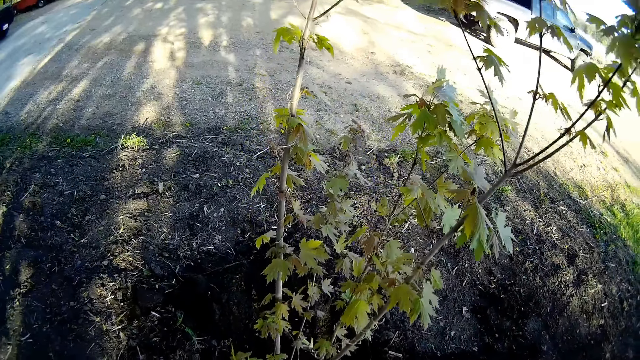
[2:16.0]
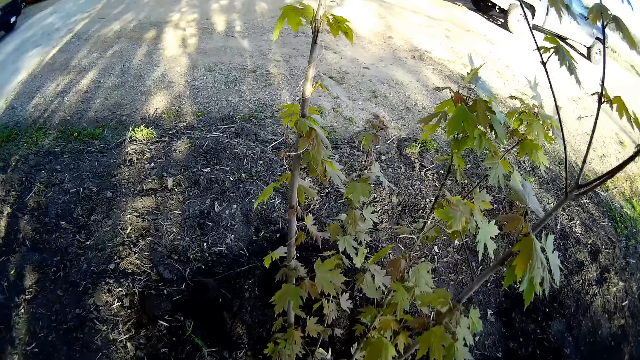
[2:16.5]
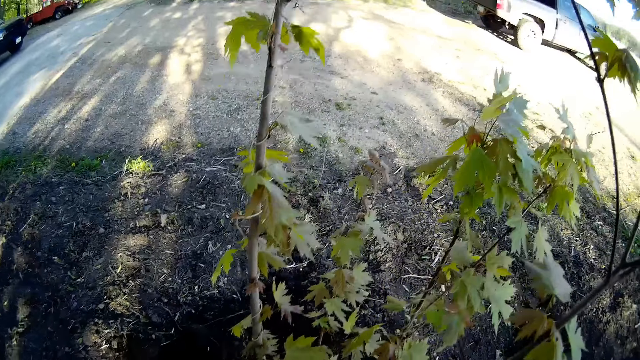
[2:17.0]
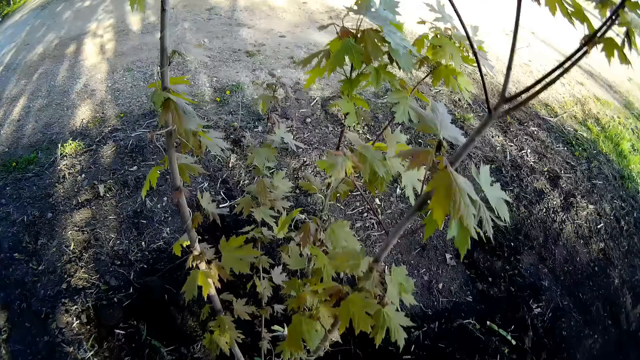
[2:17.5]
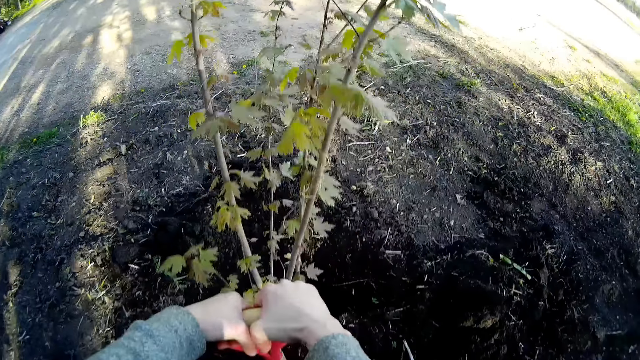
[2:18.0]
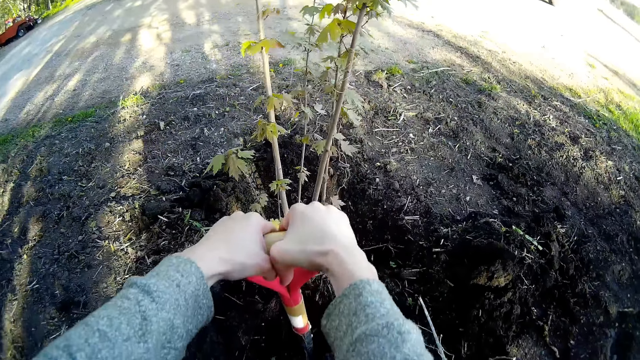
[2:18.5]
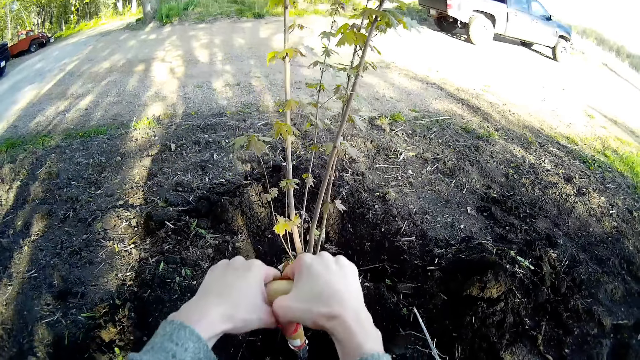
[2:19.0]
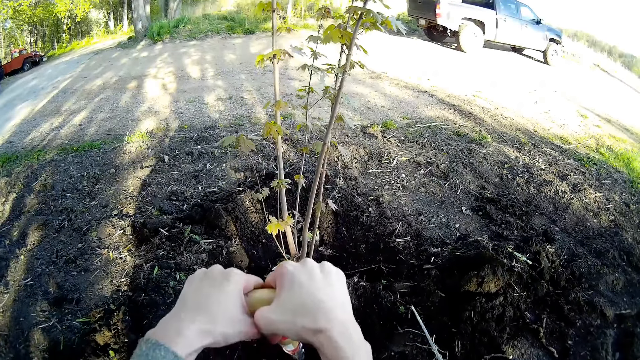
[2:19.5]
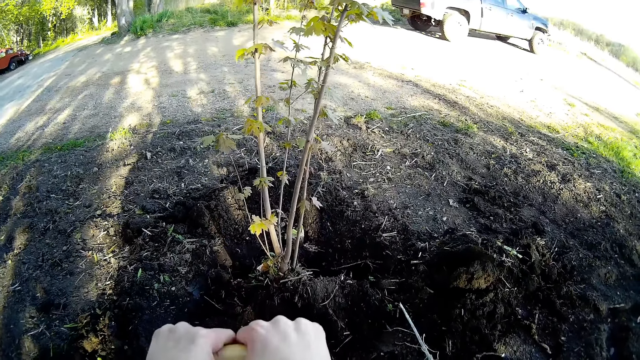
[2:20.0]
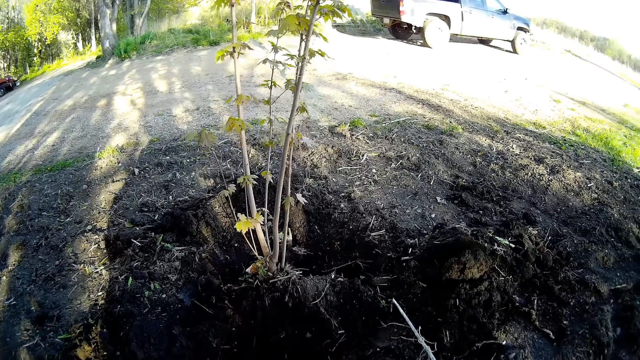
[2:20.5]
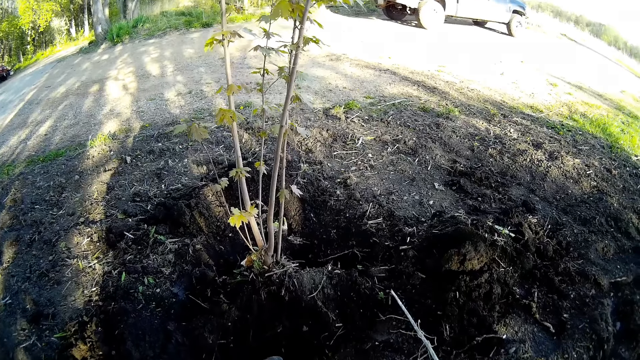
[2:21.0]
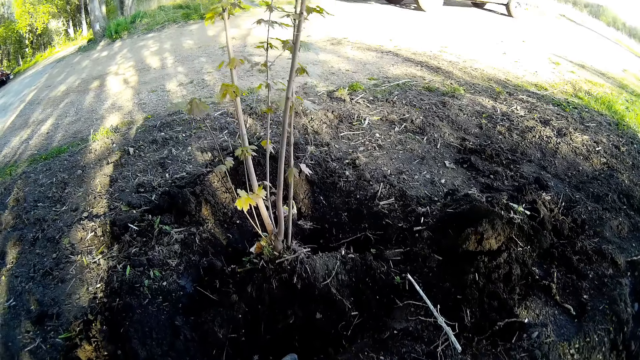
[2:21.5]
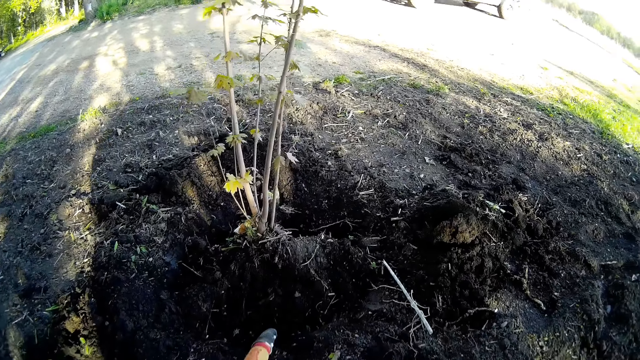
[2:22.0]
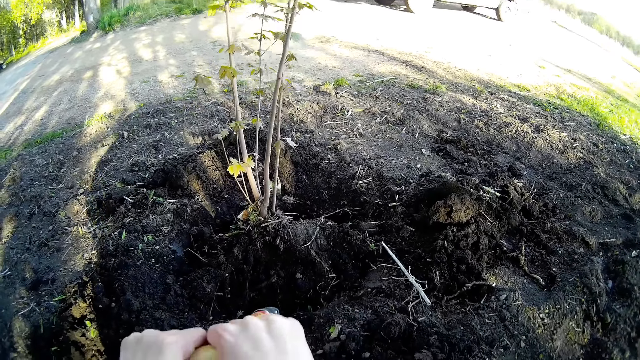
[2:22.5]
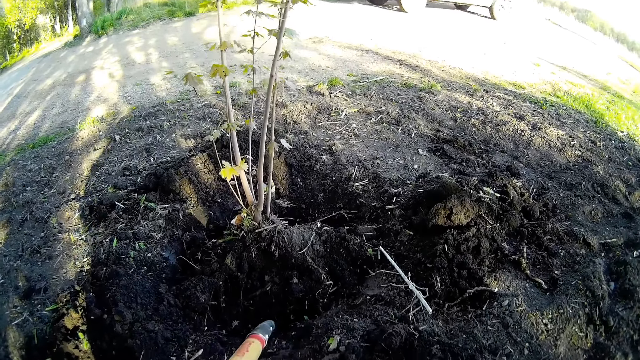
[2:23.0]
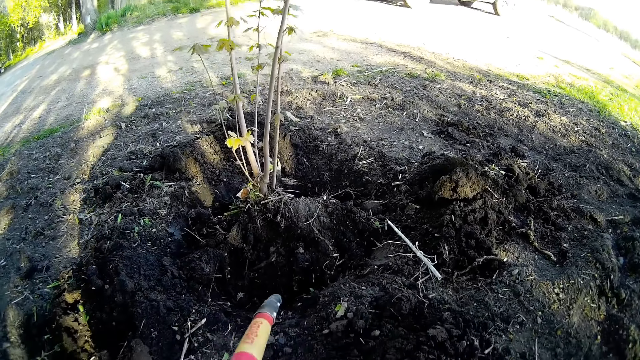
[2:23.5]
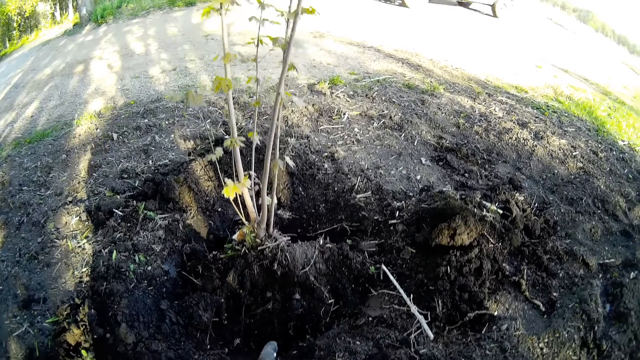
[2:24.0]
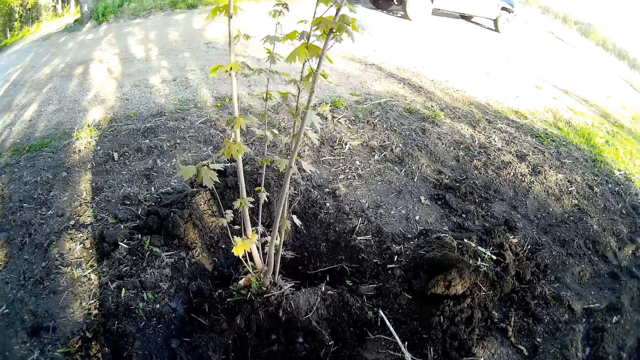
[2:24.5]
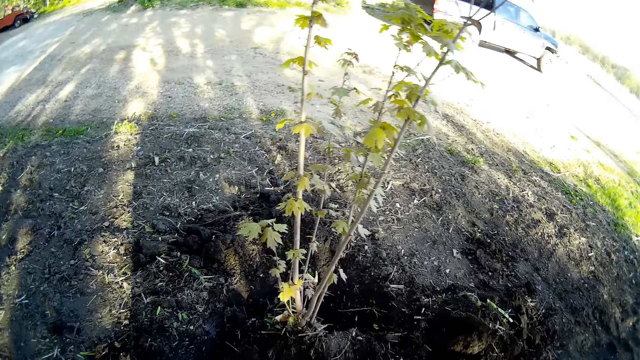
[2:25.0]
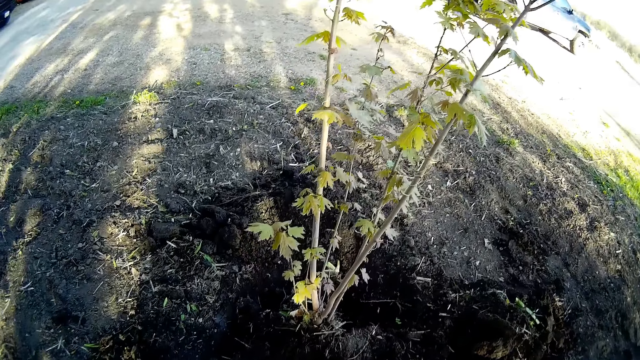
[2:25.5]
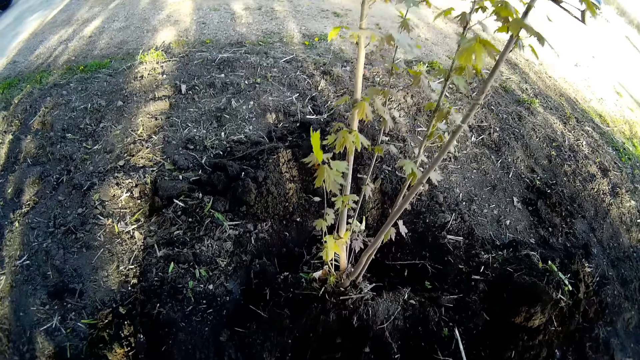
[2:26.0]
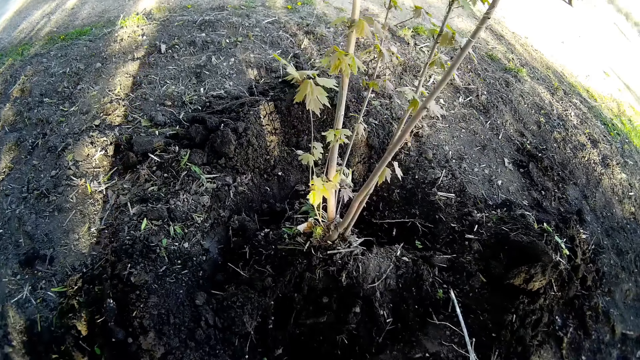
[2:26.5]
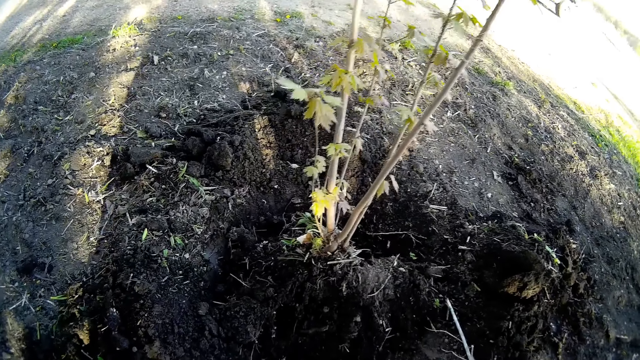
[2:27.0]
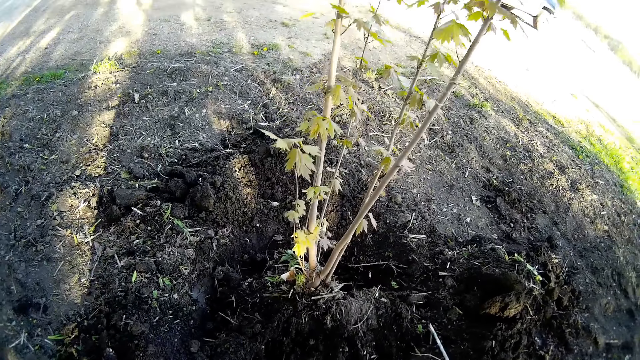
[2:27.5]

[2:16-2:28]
The camera wearer scoops soil with the shovel. He grips the handle of the shovel with both hands. He digs the soil with the shovel in his hands.

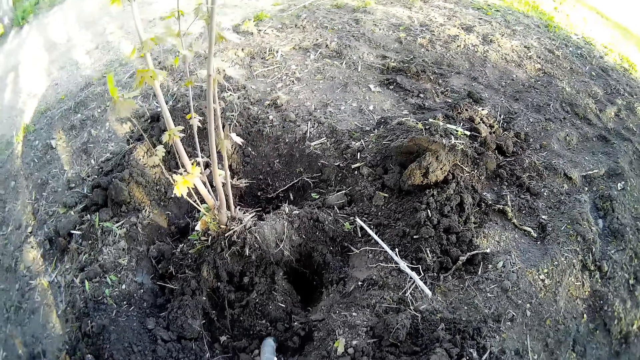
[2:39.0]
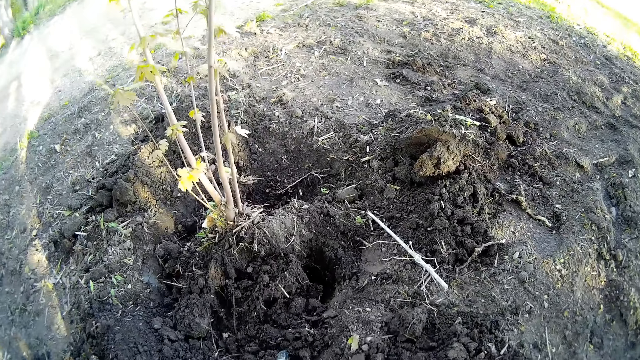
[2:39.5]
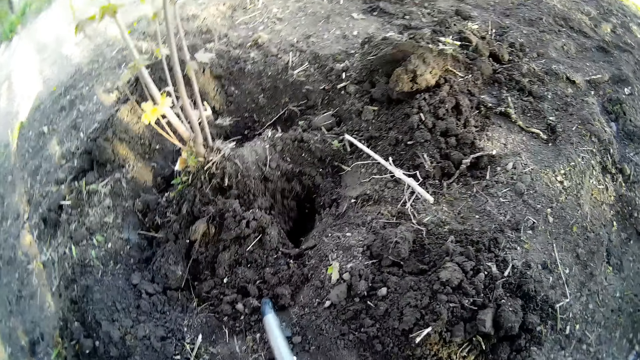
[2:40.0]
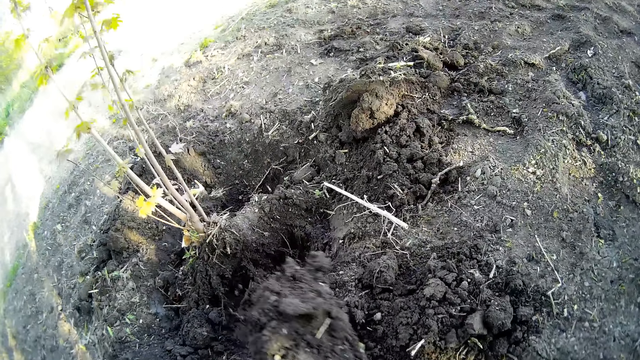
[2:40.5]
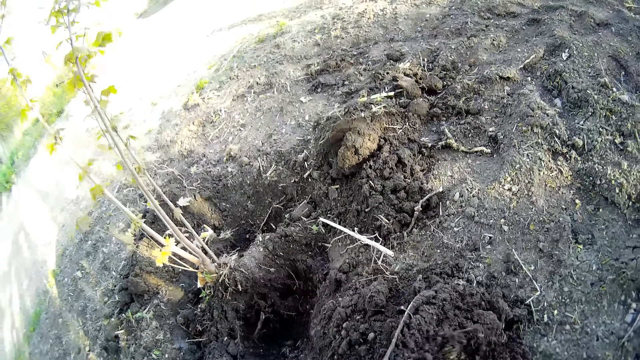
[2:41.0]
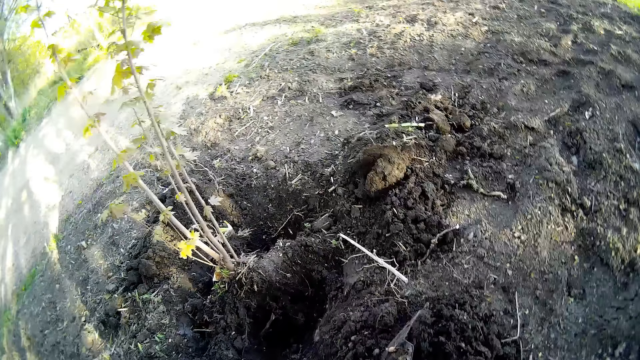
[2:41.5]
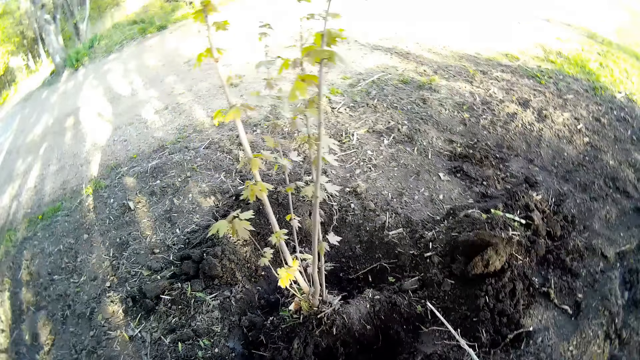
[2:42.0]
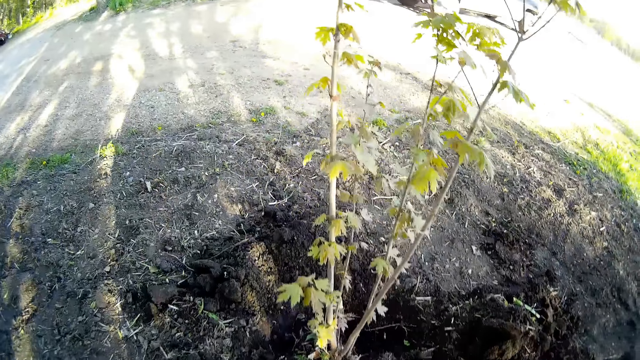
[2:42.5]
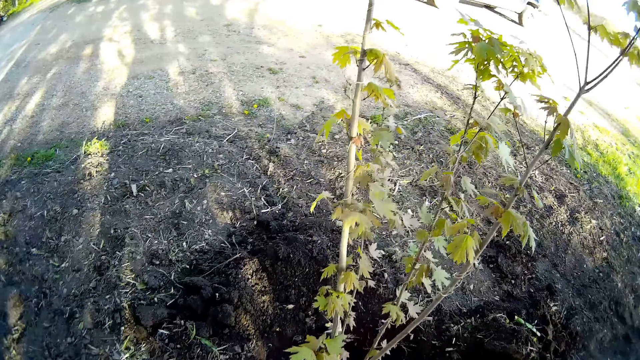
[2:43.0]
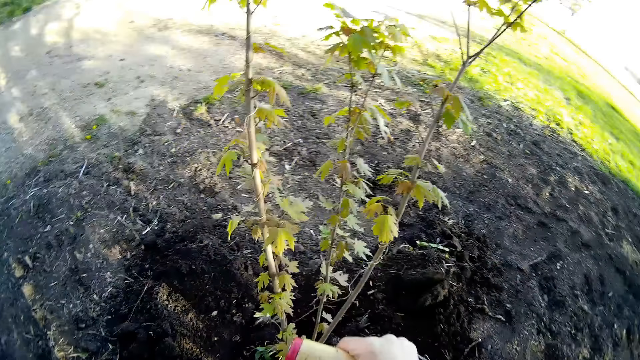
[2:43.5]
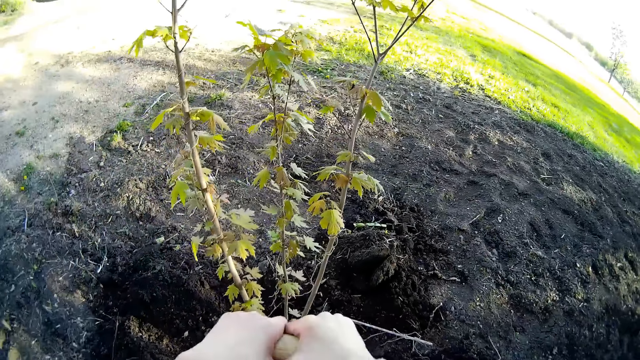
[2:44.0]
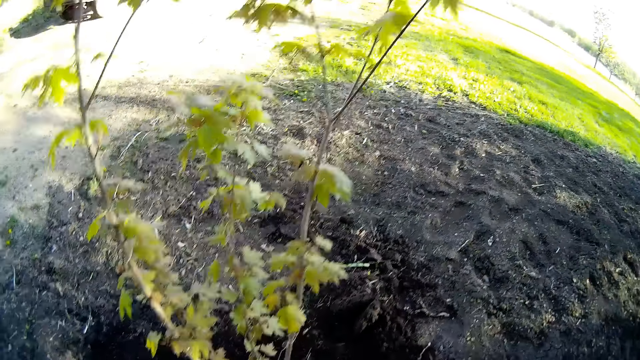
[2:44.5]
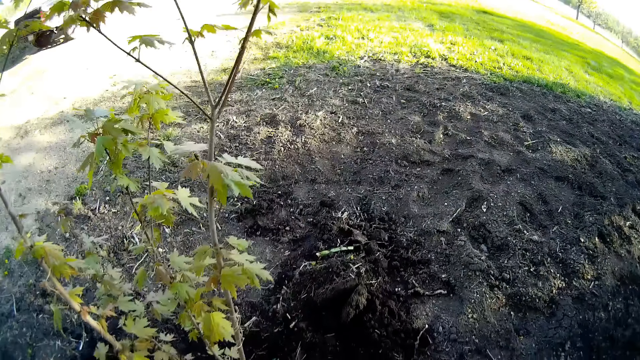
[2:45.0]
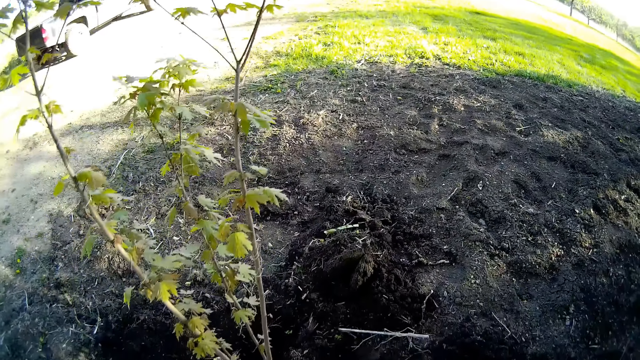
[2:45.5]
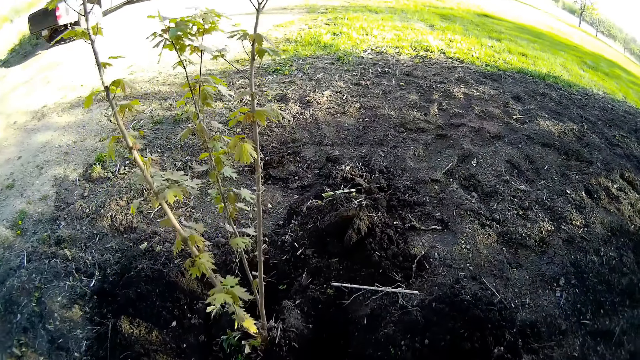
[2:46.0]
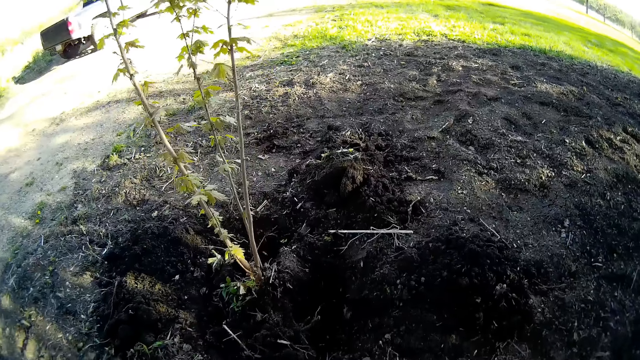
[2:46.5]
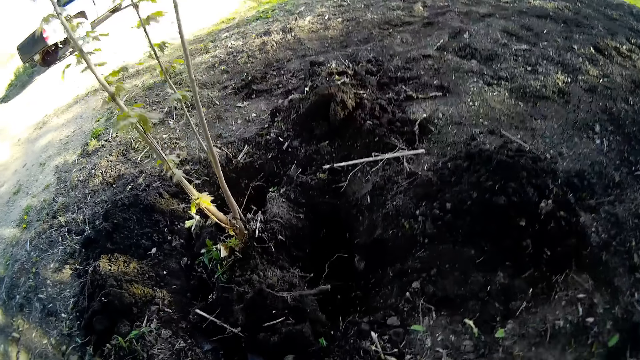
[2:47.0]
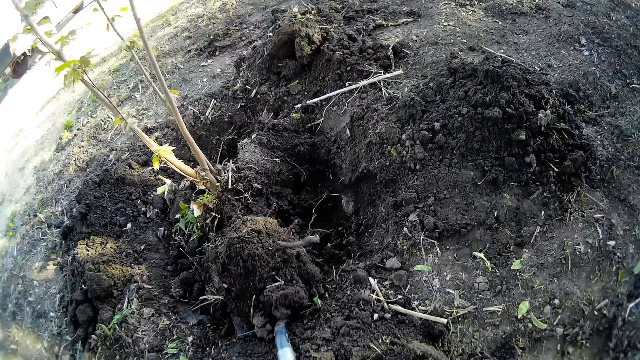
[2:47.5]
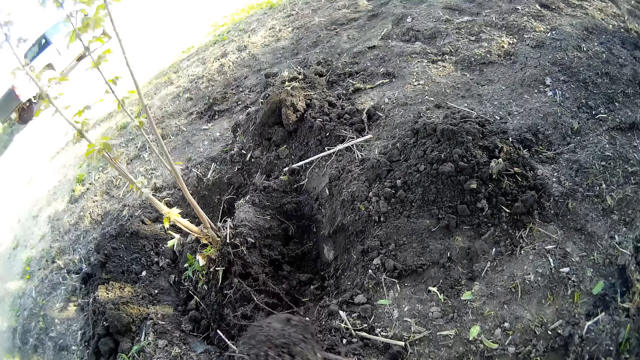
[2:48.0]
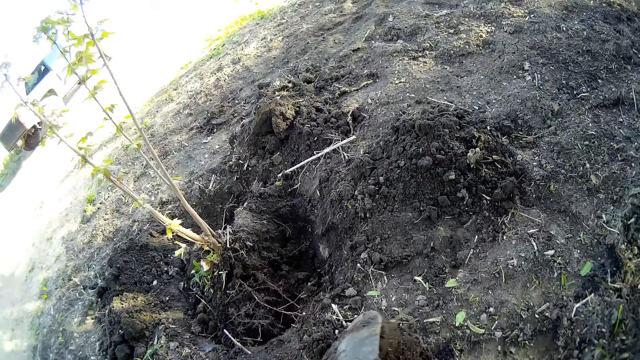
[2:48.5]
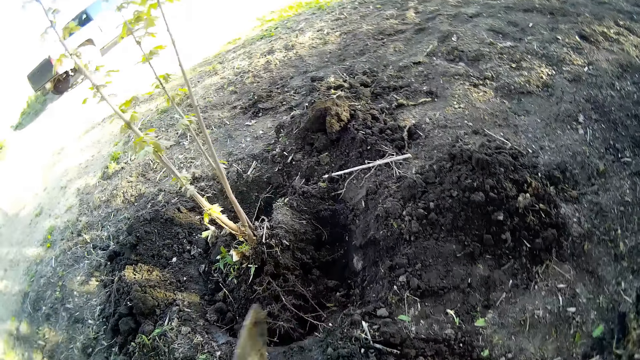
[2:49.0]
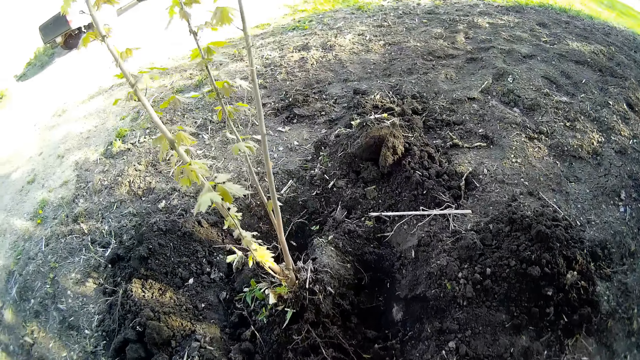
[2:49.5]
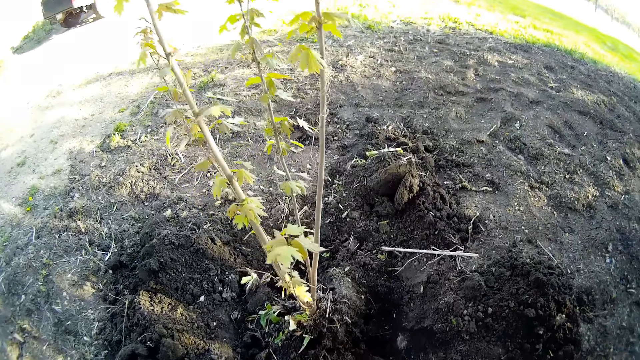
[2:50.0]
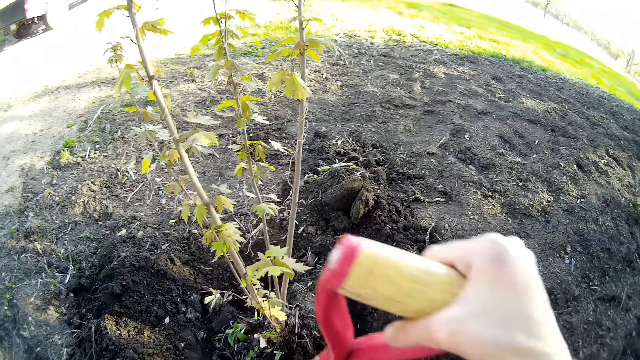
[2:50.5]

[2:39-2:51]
The camera wearer packs the soil from the ground with the shovel in his hands. He pours the soil in the shovel in his hands on the ground on the side of the garden. He tills the soil with the shovel in his hands. He scoops the soil with the shovel. He packs the soil from the ground with the shovel in his hands. He pours the soil in the shovel in his hands on the ground on the side of the garden.
